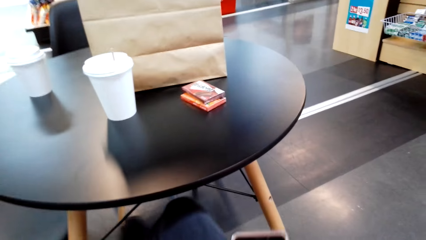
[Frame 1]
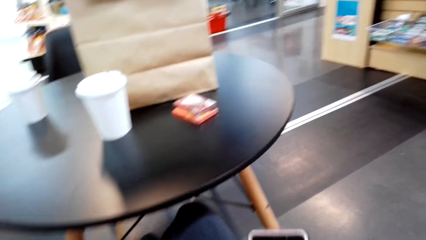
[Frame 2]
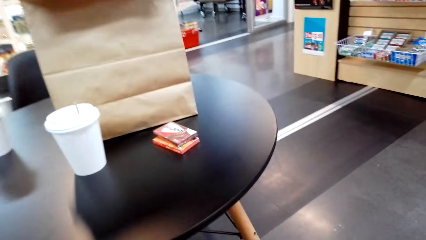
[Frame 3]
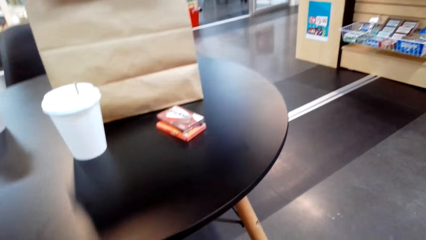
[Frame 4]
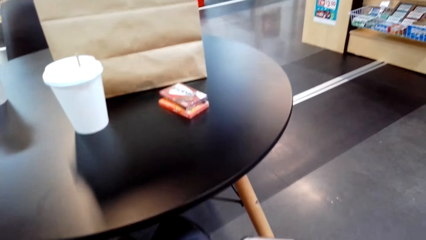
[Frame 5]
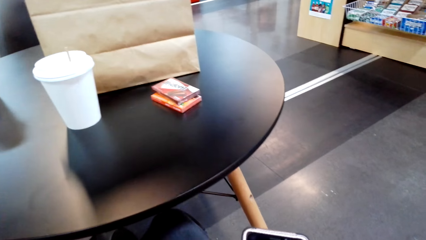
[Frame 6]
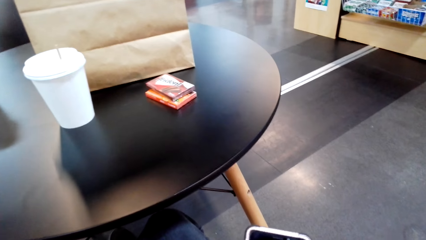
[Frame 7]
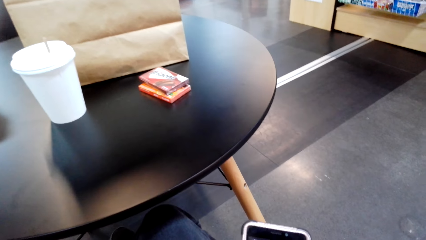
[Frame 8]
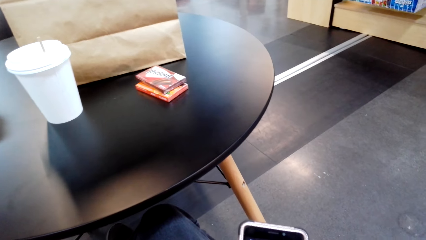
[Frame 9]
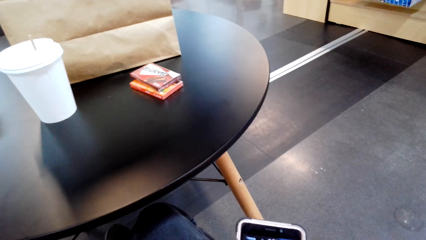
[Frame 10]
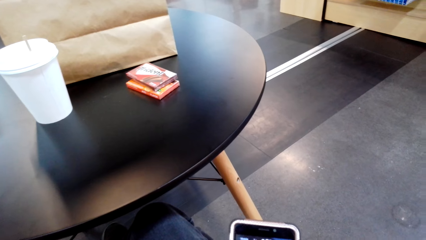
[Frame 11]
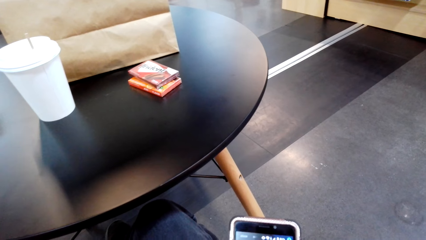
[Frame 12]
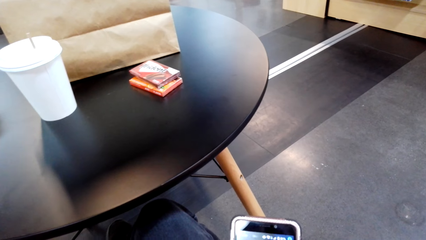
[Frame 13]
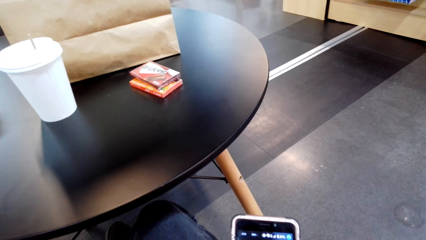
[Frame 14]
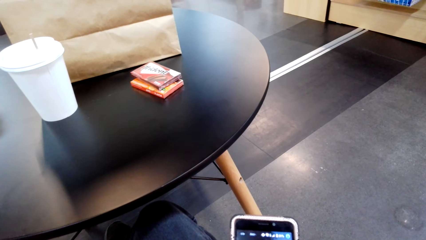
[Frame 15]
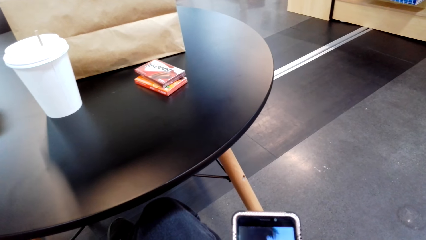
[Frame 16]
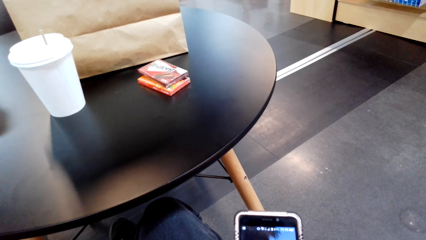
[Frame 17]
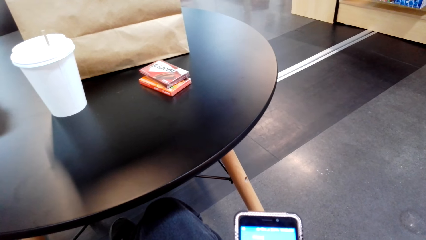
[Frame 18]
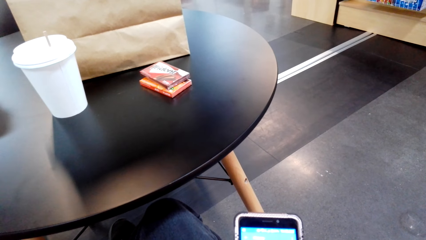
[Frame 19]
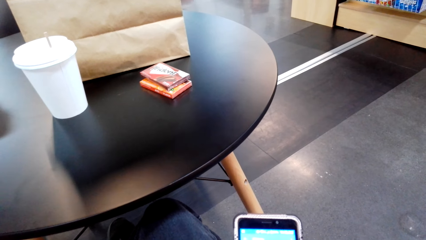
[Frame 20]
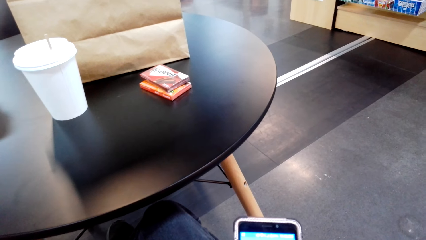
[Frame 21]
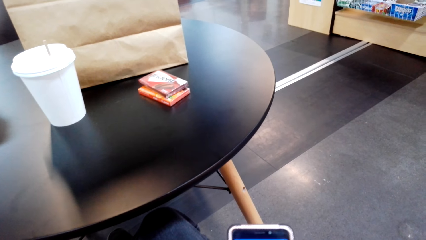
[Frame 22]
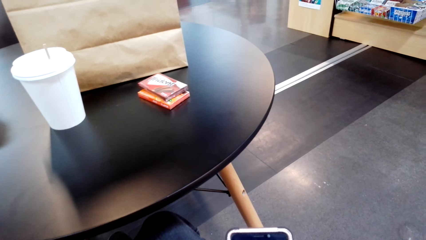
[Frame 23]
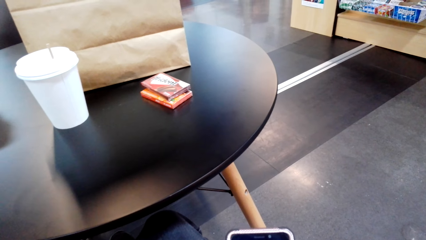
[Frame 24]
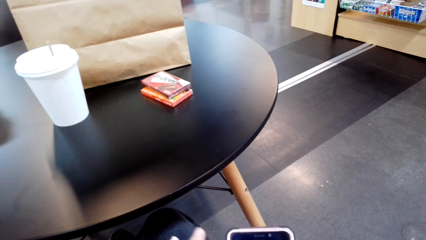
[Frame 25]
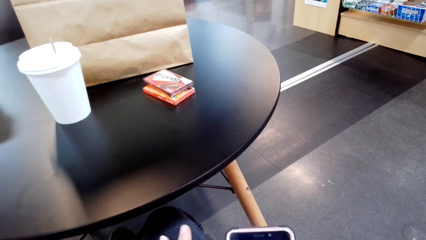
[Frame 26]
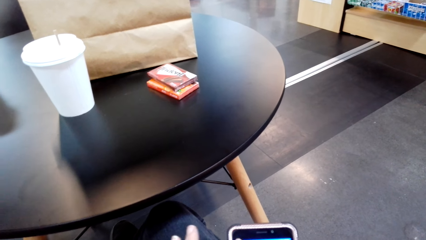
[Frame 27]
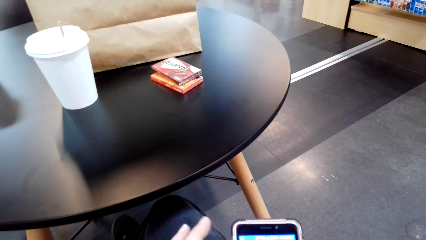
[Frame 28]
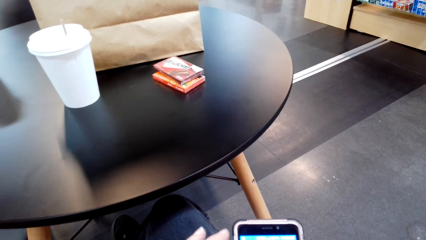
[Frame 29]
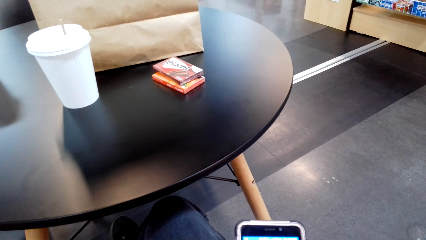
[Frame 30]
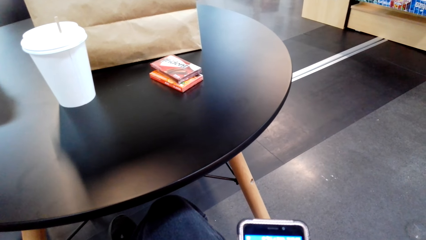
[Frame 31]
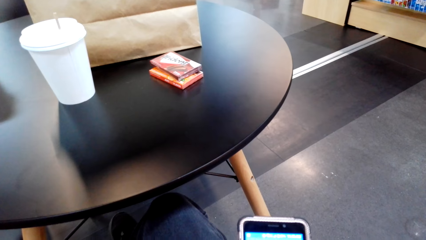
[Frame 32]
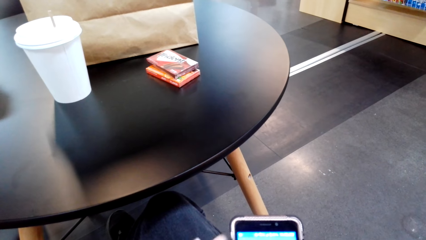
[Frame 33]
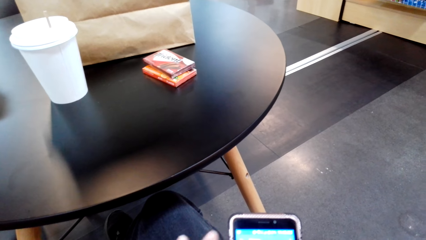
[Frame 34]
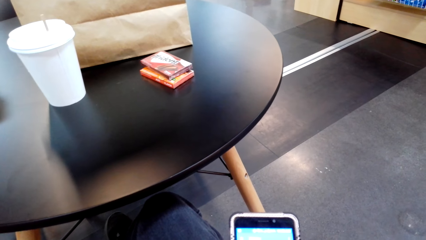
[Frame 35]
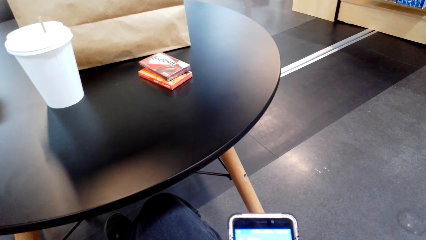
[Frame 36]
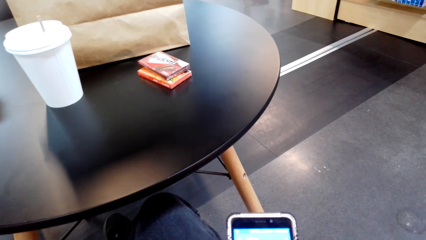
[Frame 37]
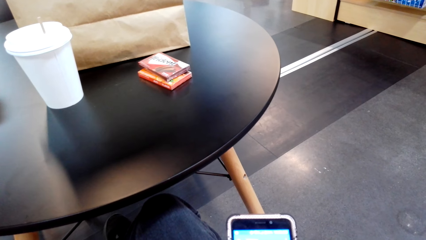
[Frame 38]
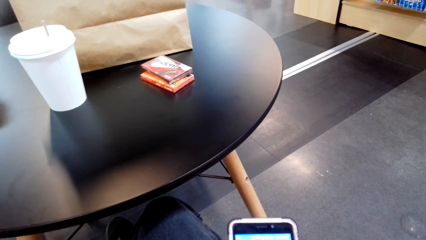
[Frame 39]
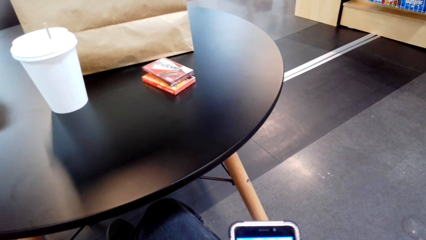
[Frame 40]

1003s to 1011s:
The camera wearer dials the phone. A person scrolls the phone.

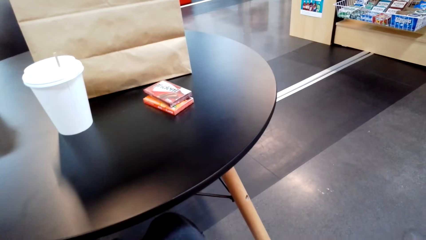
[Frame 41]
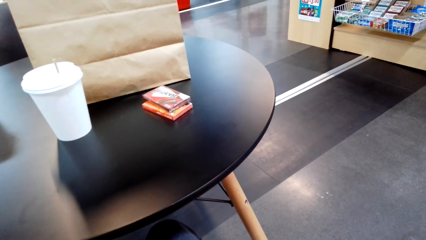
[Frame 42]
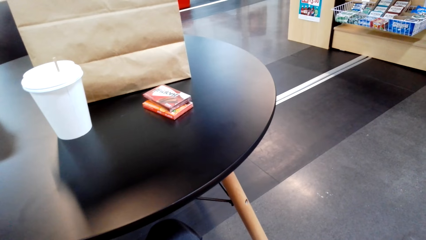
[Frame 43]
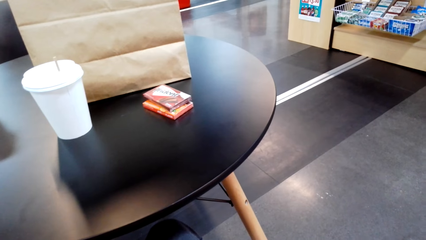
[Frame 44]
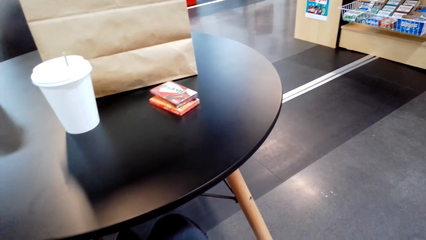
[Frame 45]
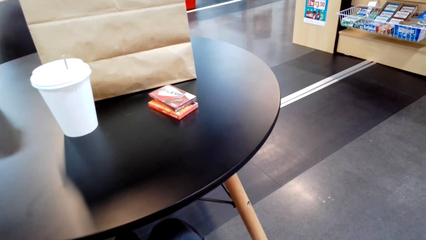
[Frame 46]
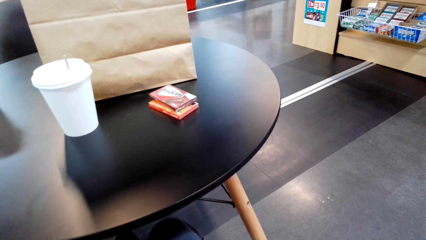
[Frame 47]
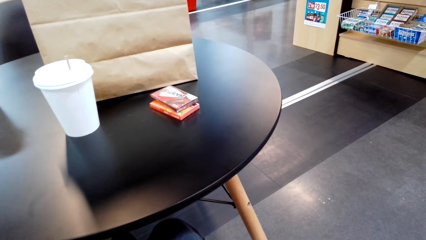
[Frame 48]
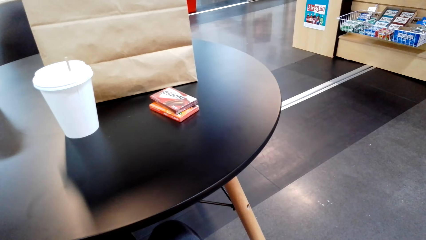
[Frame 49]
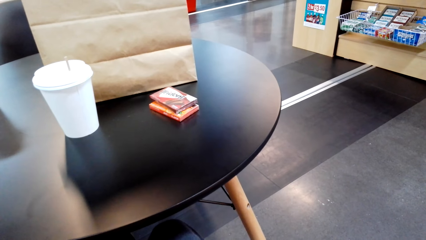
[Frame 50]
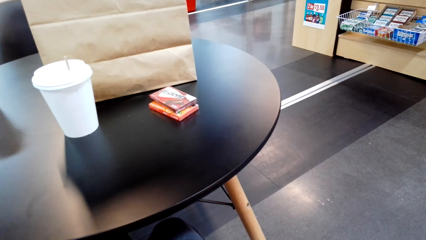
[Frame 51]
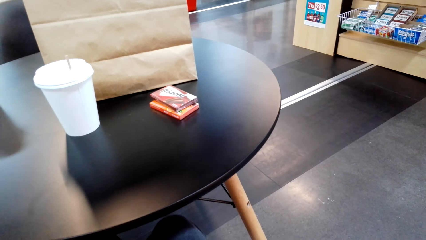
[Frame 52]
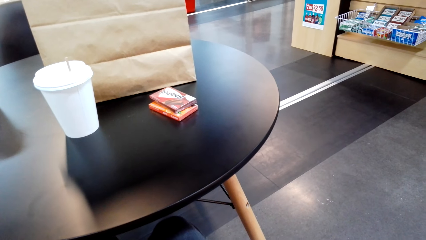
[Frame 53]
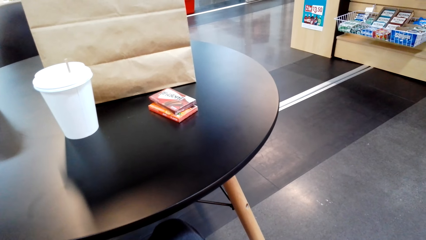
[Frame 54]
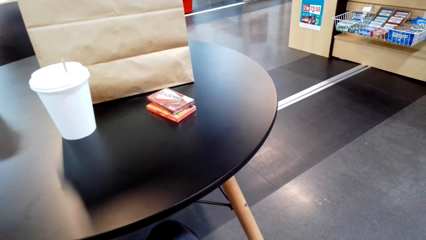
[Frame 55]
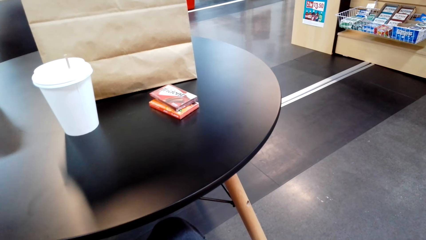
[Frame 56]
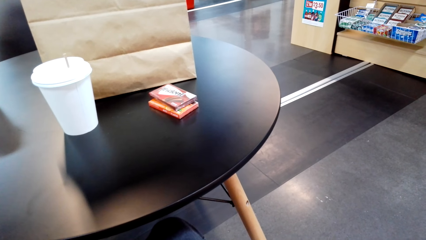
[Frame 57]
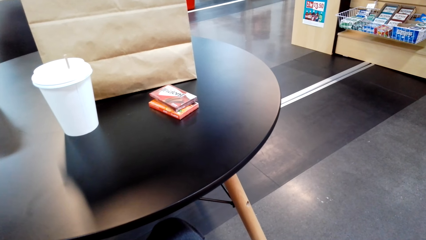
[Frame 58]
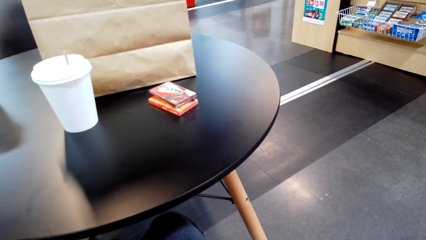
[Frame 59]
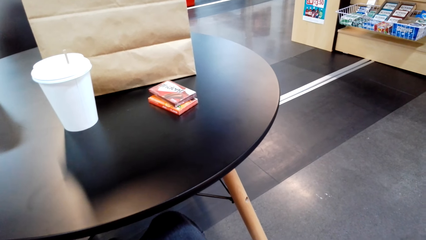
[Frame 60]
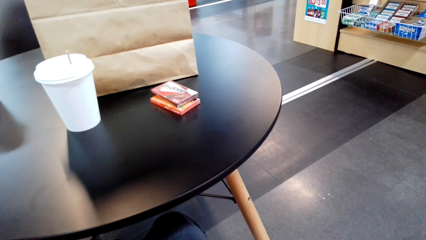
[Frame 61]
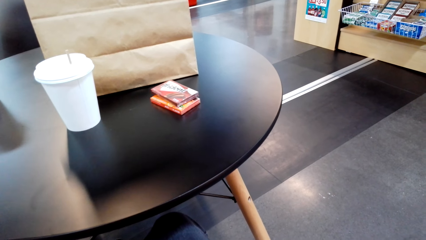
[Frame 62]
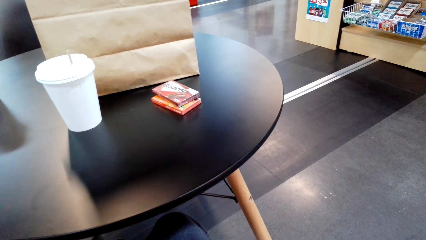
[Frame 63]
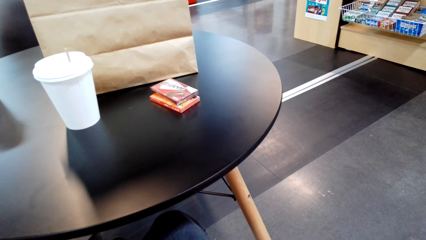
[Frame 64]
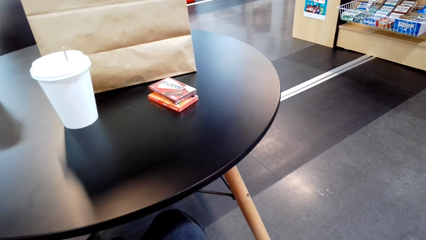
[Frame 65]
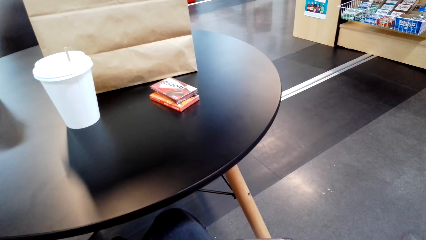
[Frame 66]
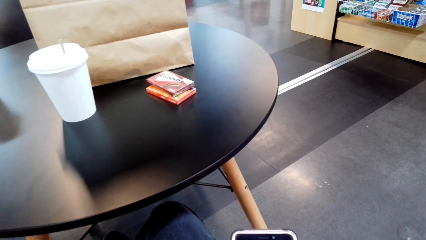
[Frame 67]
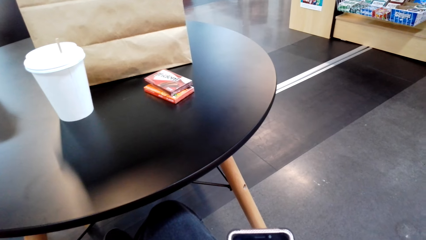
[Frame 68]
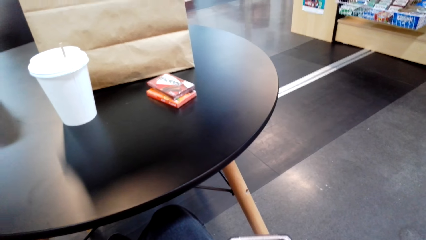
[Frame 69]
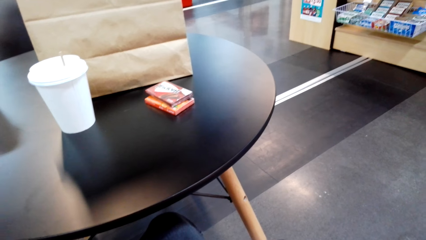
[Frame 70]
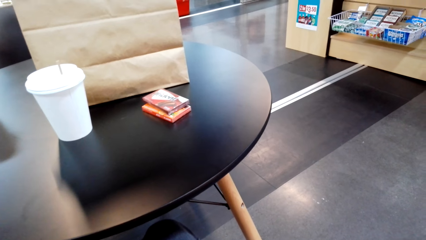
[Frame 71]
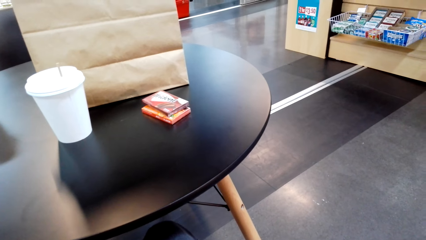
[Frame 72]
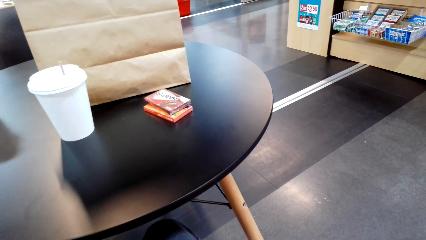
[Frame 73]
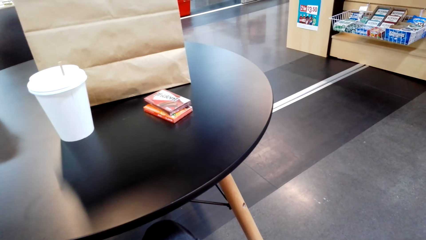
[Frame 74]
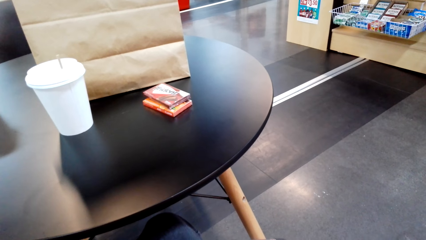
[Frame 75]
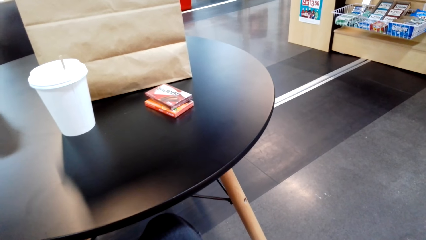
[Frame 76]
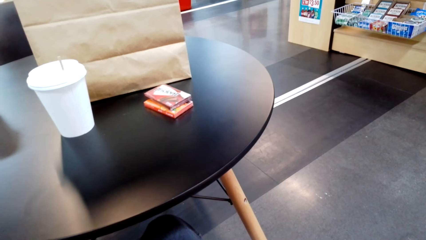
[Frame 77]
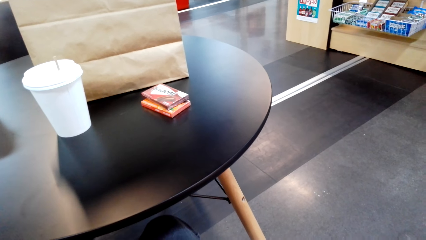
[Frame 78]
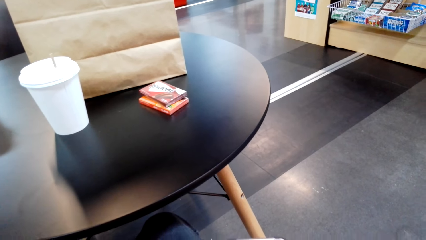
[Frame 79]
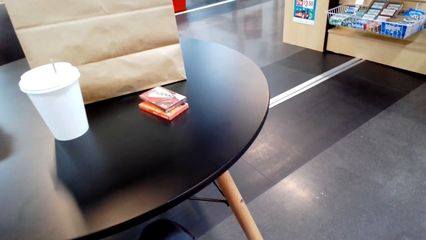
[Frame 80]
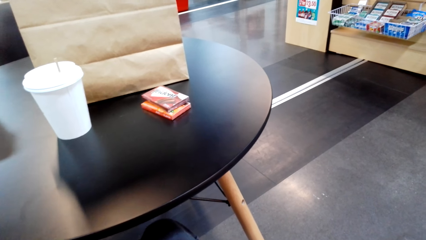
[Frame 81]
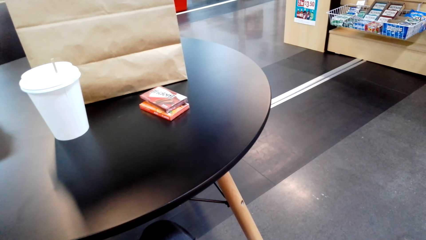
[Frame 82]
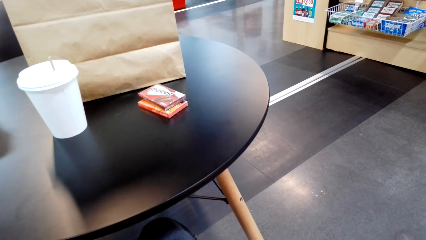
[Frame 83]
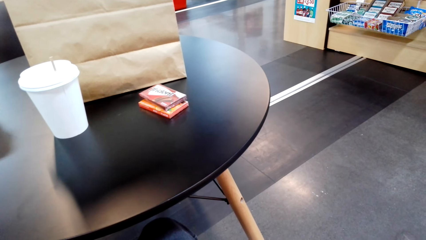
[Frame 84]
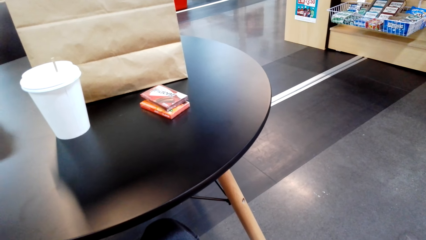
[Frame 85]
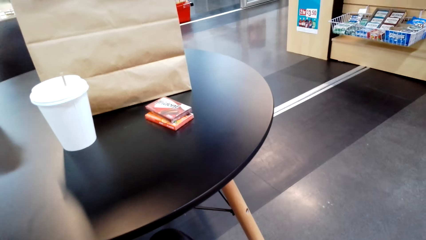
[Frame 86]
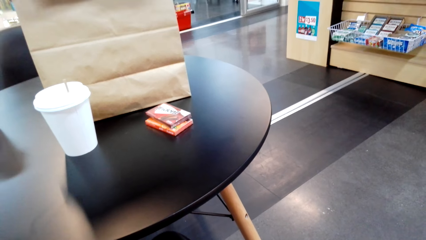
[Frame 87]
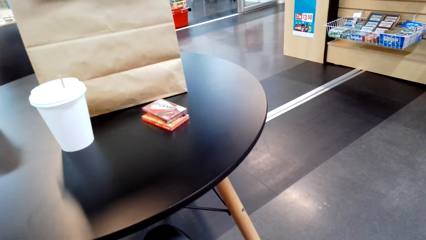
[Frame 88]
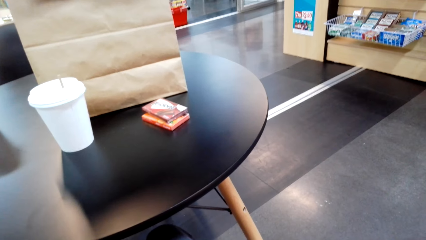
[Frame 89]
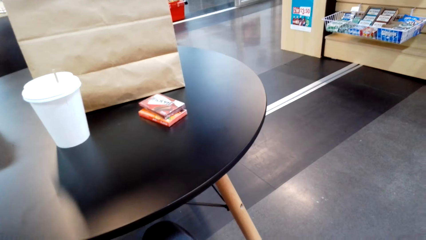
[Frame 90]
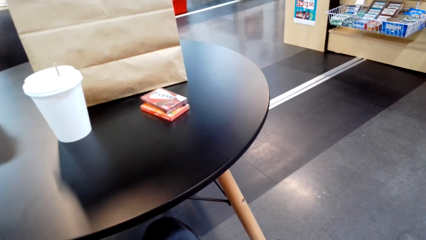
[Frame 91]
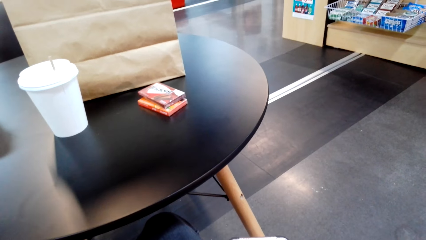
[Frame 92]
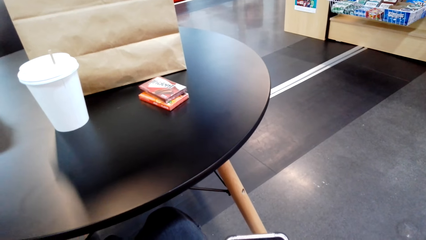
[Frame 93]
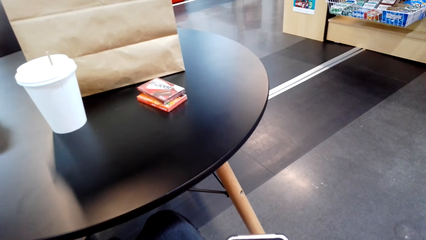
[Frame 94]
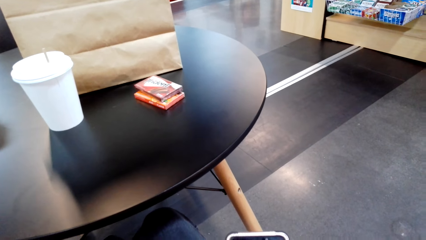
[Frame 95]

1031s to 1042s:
The camera wearer dialogues with the cashier. They dial the phone.
